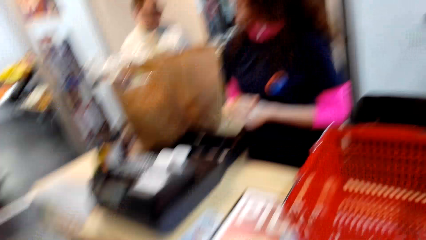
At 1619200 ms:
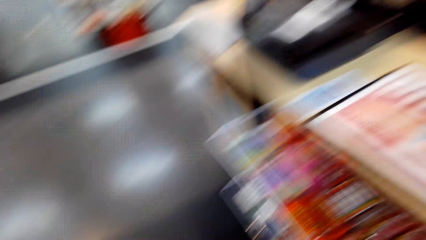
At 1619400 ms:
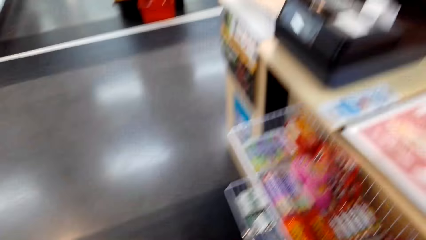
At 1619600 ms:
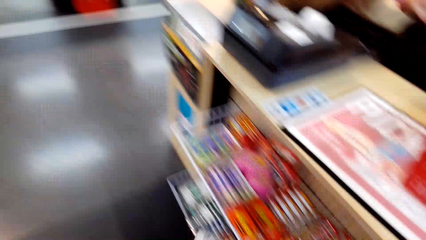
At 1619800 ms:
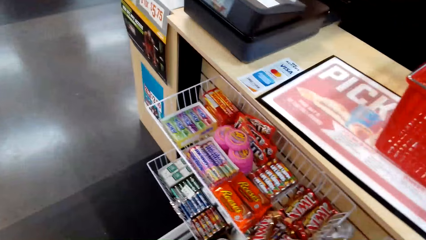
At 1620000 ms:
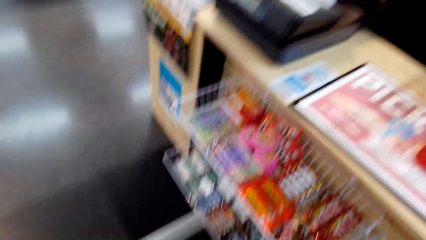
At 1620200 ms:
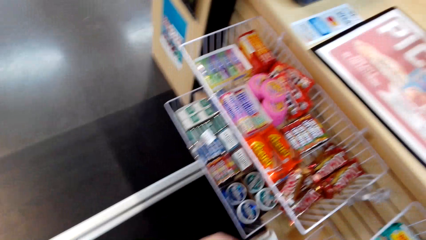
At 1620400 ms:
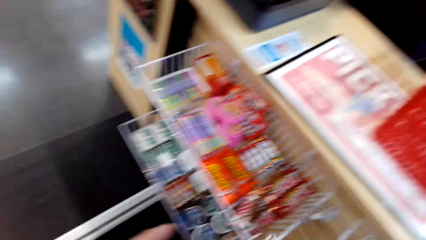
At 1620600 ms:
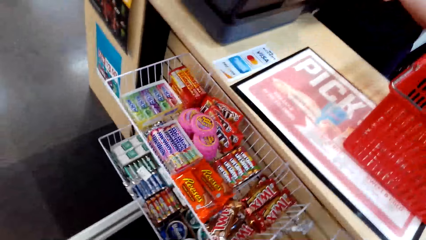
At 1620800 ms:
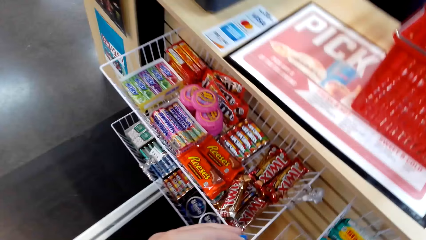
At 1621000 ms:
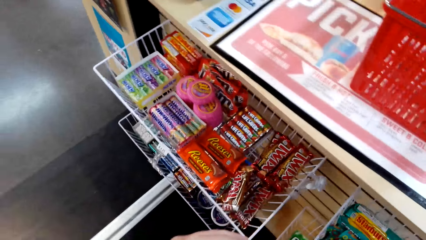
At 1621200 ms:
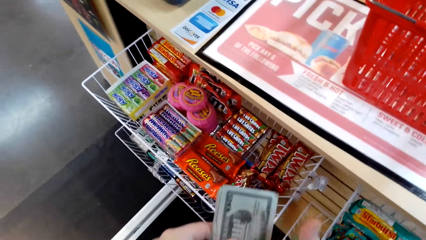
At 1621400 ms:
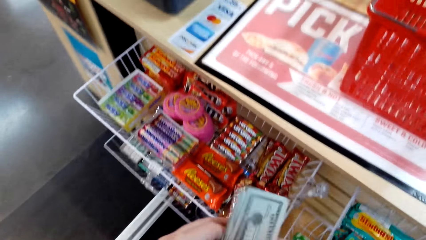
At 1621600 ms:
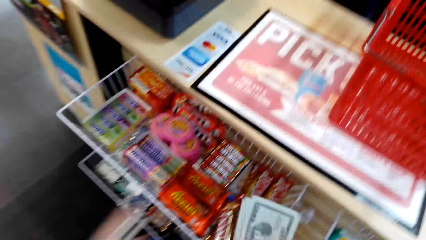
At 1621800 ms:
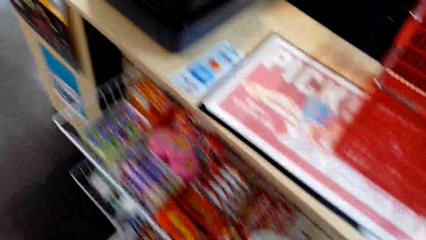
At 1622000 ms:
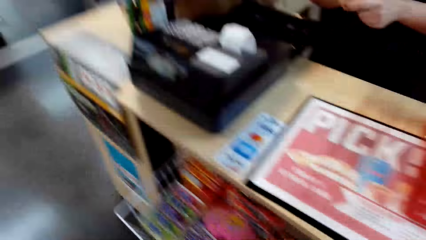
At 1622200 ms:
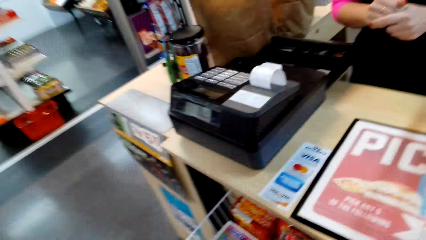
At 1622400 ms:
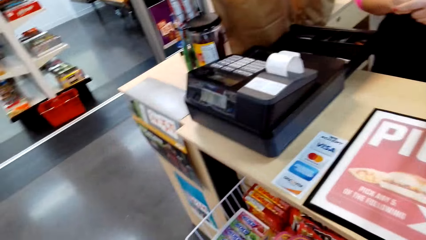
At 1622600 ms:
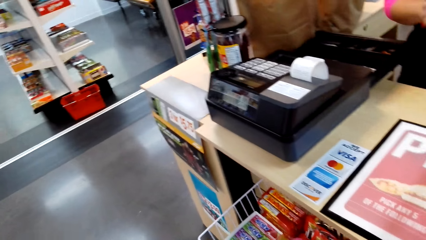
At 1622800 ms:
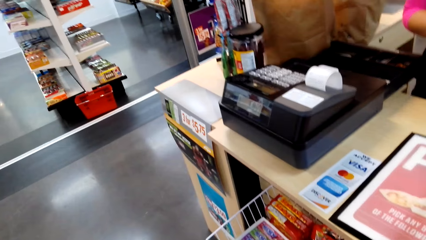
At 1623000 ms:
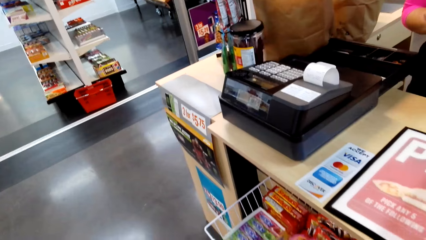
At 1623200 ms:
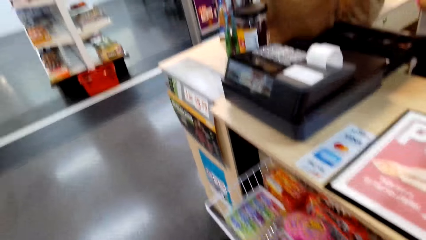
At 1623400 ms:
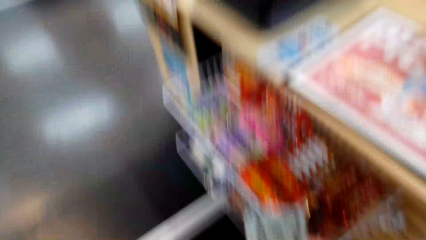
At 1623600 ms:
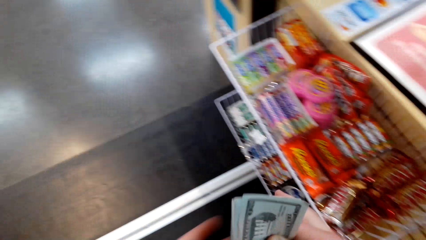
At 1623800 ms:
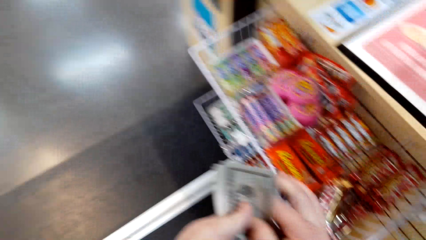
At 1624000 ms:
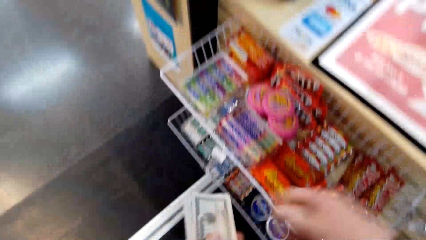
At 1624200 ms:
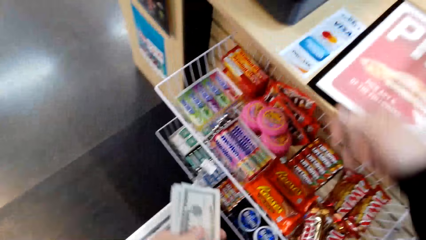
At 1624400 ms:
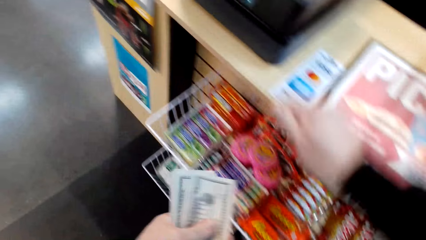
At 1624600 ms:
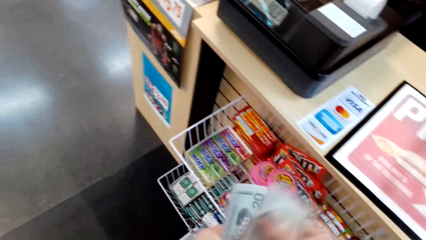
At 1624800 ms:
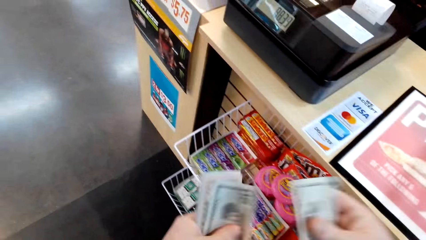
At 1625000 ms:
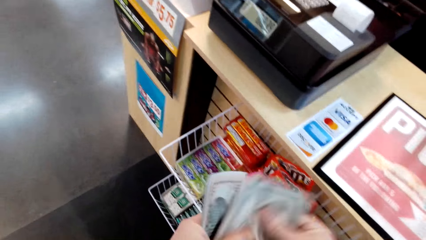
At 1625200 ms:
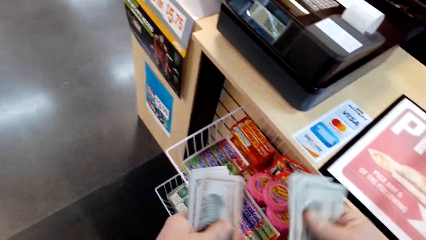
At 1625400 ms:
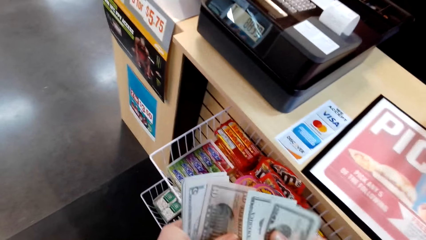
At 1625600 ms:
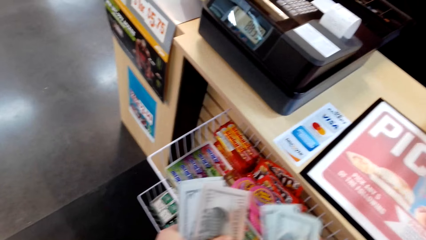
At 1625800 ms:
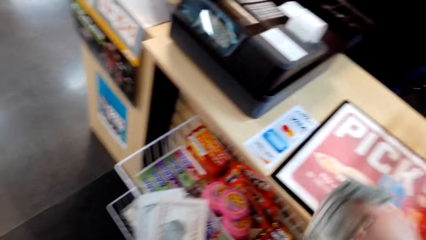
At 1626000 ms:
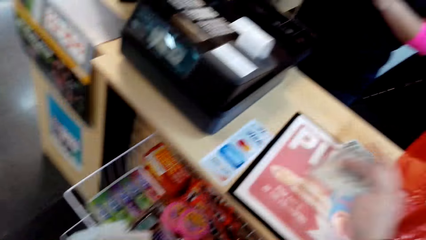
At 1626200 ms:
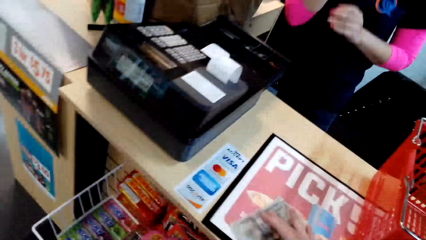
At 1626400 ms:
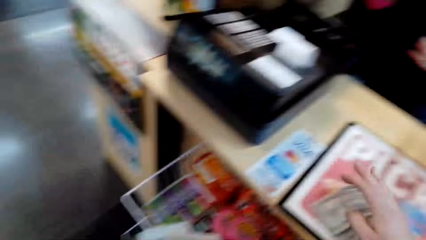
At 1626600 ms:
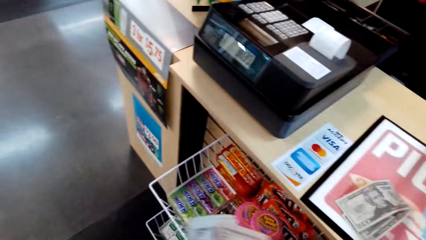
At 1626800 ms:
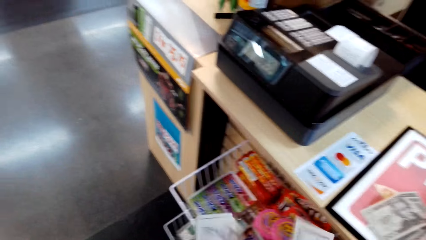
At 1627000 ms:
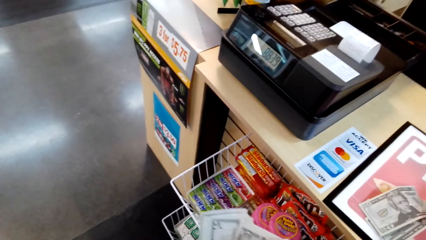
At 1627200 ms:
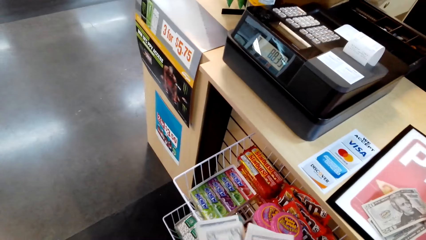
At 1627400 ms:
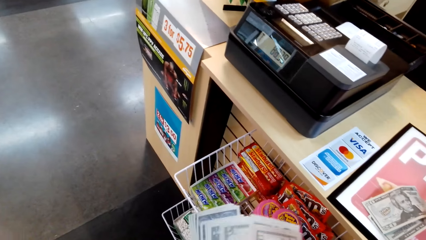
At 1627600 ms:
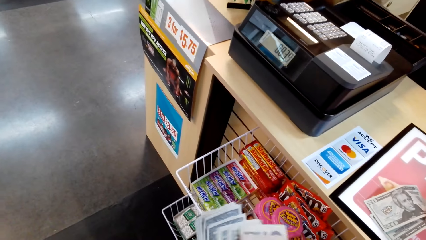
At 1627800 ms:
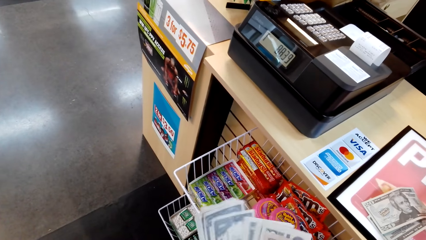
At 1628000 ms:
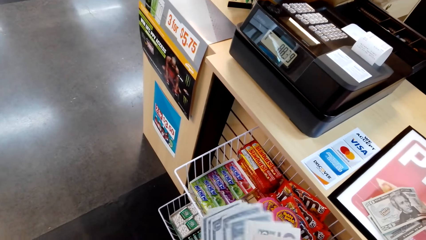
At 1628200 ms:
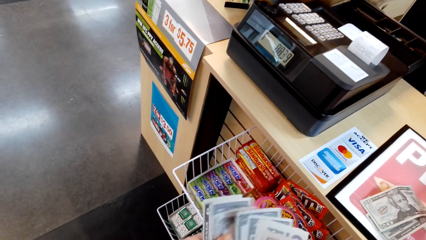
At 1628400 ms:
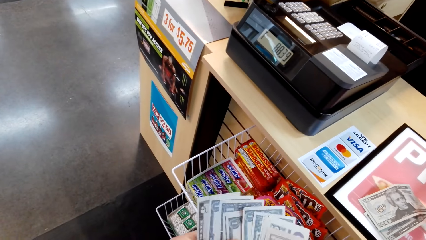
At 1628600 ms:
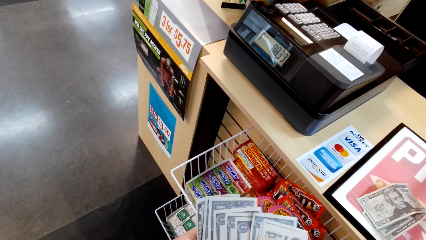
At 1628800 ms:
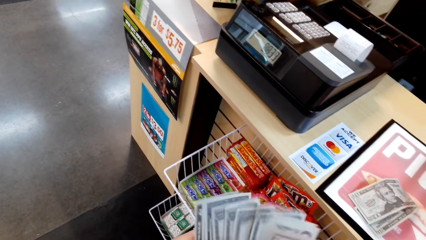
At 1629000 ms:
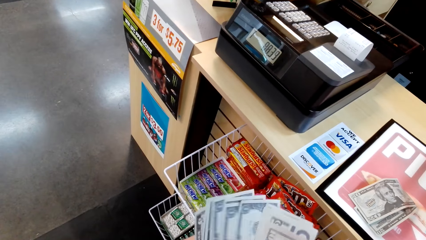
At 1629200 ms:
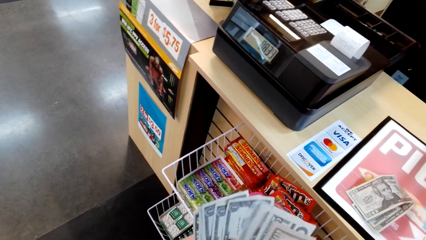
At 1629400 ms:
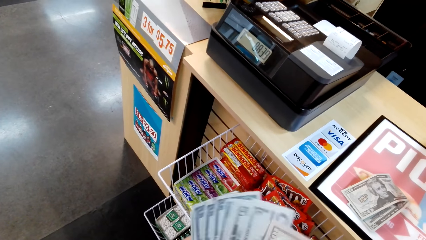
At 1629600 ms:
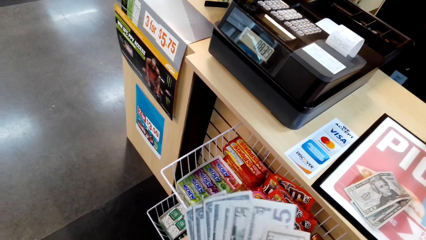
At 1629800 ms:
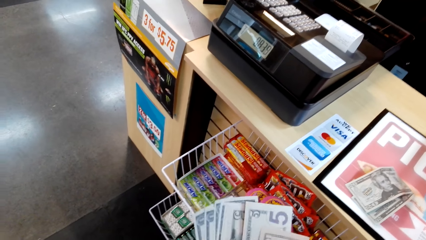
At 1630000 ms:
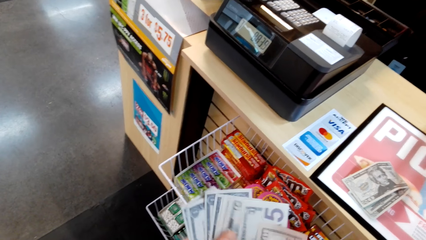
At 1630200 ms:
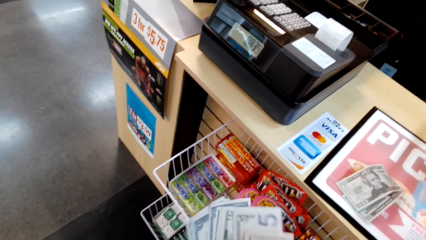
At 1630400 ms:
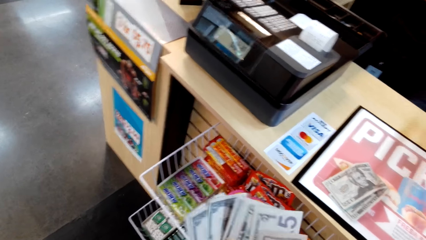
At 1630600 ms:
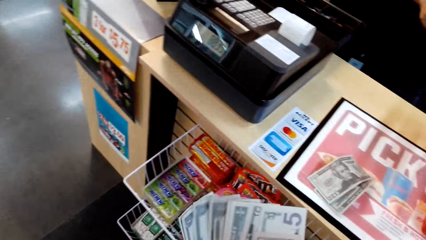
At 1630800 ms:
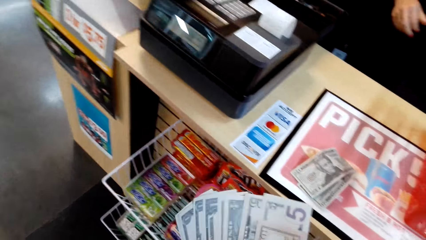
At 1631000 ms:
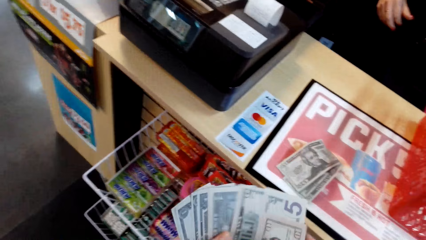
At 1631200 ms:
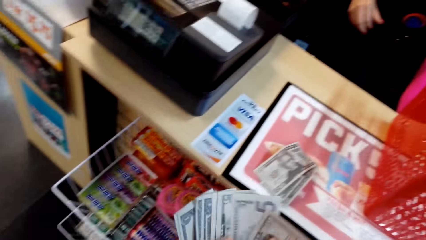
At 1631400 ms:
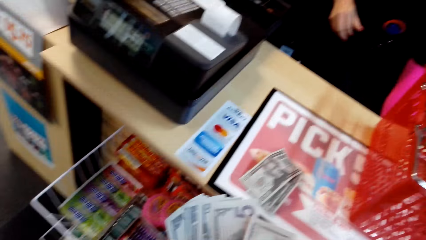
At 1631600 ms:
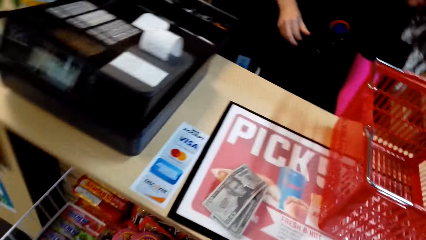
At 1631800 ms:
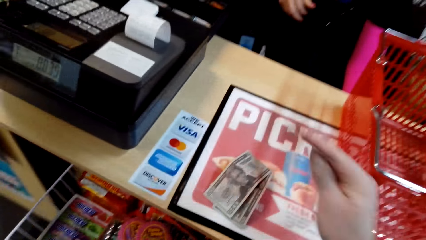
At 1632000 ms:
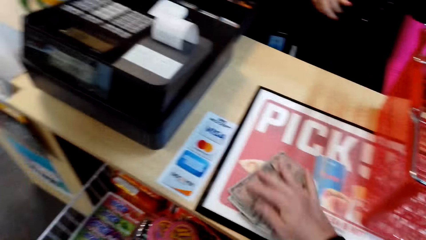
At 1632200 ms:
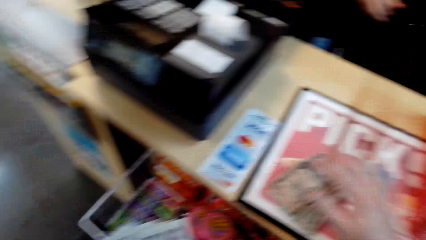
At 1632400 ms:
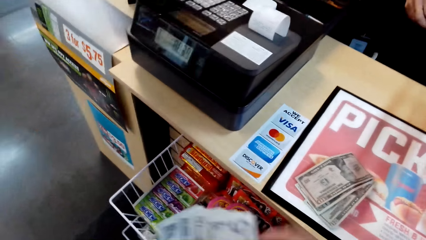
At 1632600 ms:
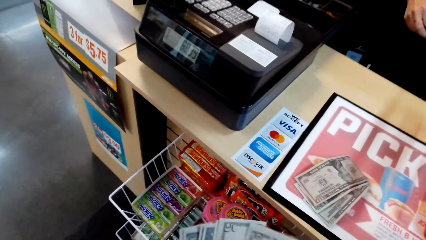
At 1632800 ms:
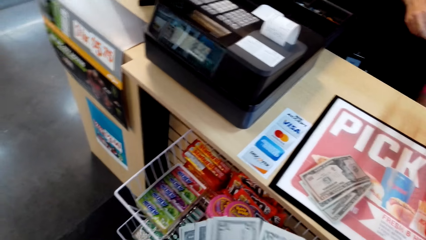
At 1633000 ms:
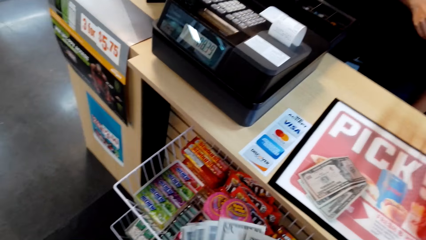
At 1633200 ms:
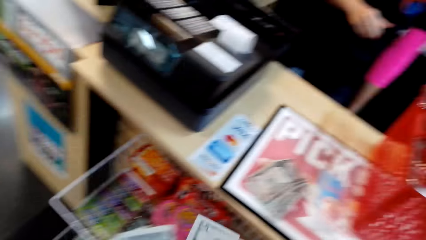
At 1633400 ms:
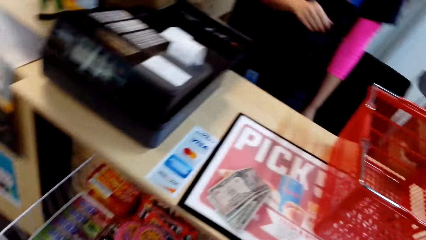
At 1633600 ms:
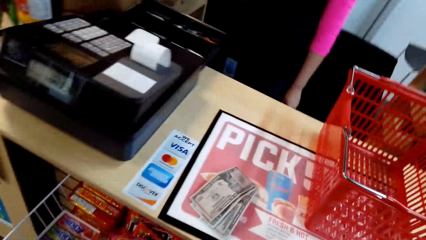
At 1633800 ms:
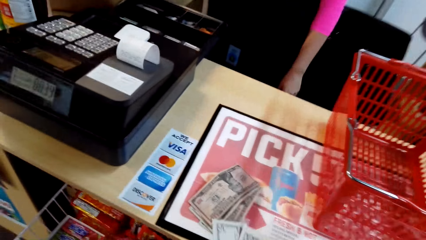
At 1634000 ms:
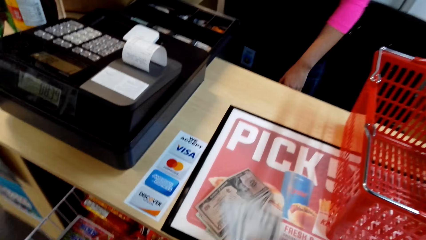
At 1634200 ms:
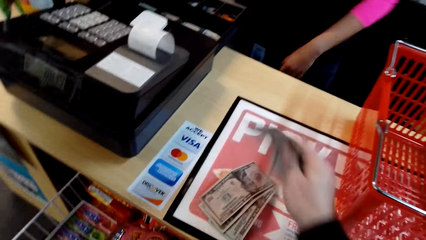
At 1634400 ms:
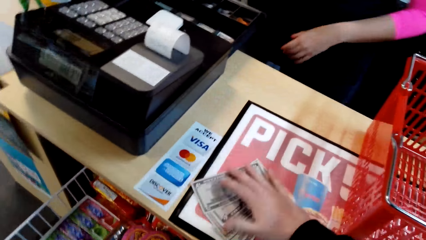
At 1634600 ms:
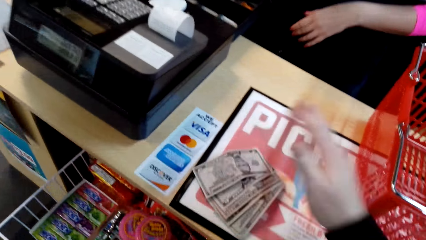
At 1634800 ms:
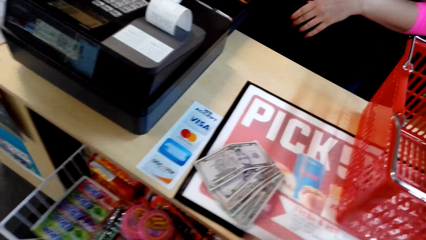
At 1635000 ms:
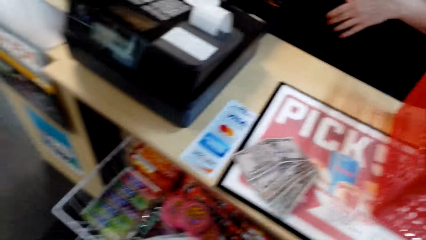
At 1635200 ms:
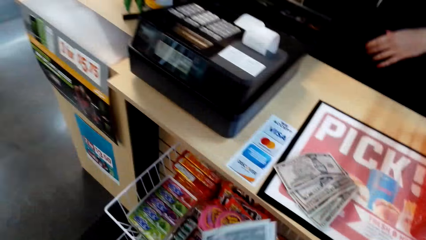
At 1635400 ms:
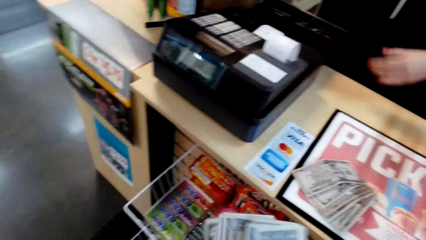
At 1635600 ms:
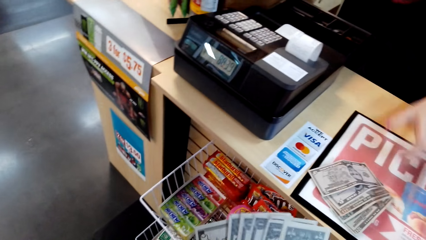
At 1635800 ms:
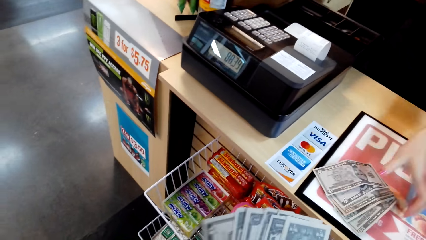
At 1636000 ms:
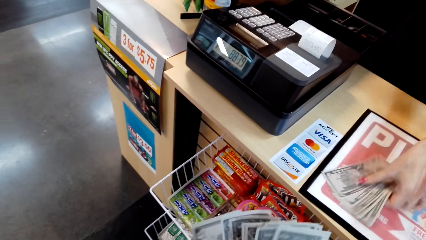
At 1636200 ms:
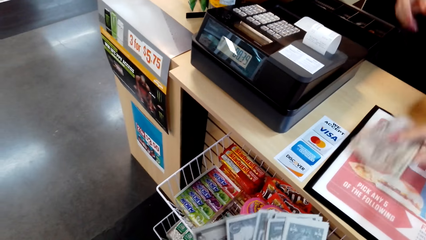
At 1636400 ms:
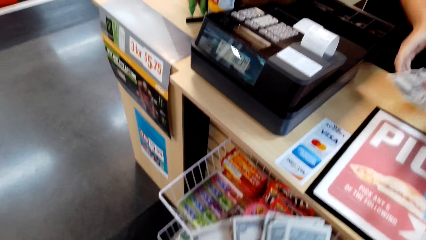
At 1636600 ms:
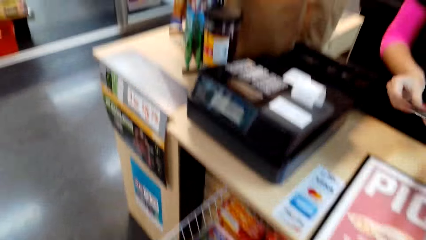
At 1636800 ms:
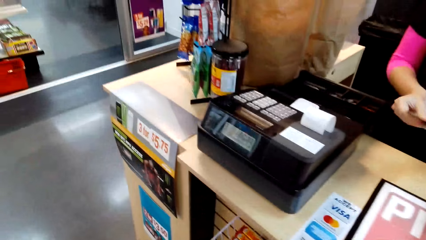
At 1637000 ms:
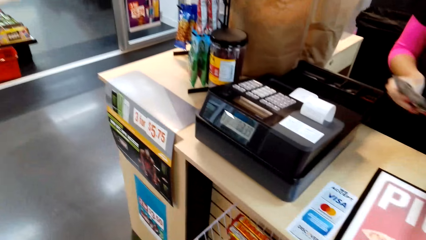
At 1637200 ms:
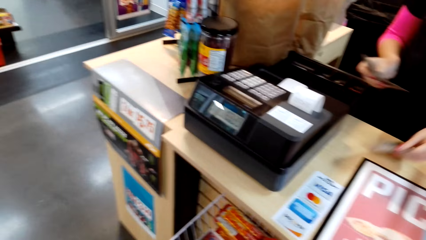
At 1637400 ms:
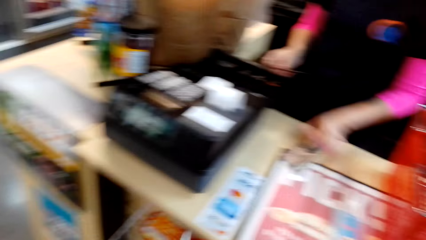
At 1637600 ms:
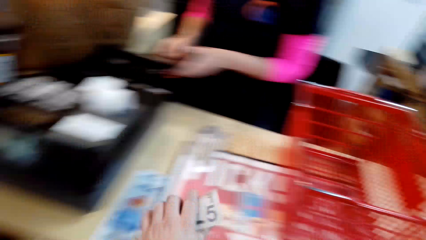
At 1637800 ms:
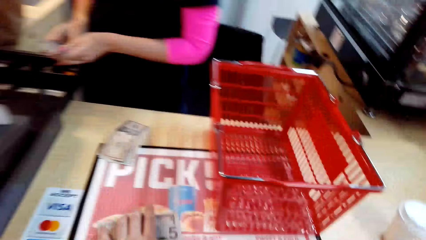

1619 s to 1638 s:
The cashier talks to the camera wearer. The camera wearer holds money and takes out the money. They pick up some money with the right hand, count the money and place the money on the counter. They pick up some money with the right hand and count the money. They count the money again. They place the money on the counter, pick up some money with the right hand and place the money on the counter. They take some money with the right hand. The cashier takes the money from the counter with the left hand. The camera wearer counts the money. The cashier places the money on the counter.
